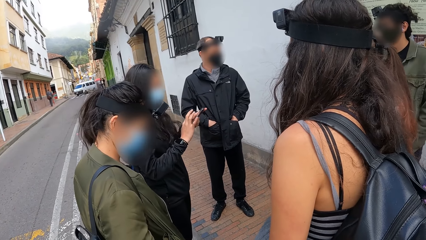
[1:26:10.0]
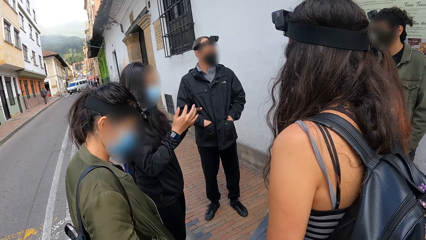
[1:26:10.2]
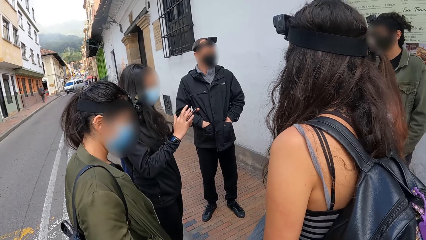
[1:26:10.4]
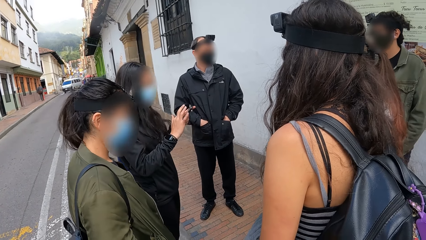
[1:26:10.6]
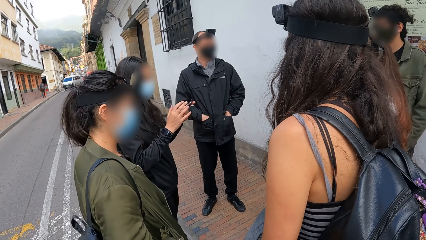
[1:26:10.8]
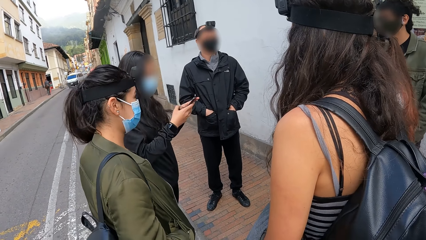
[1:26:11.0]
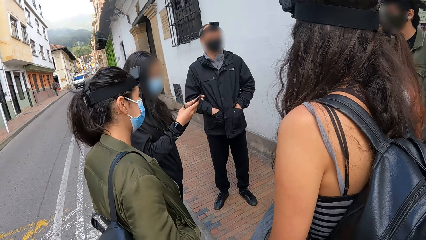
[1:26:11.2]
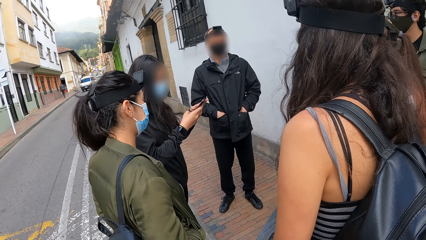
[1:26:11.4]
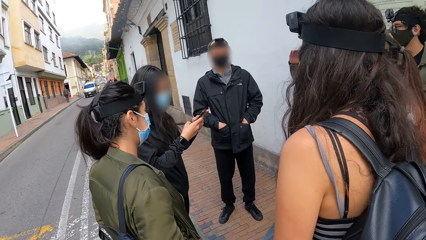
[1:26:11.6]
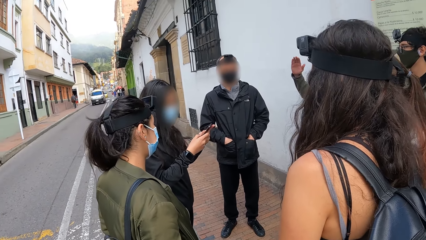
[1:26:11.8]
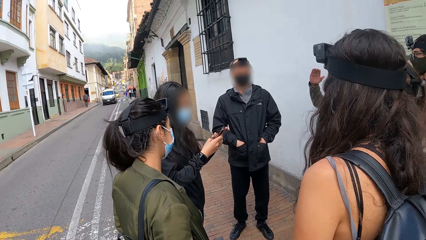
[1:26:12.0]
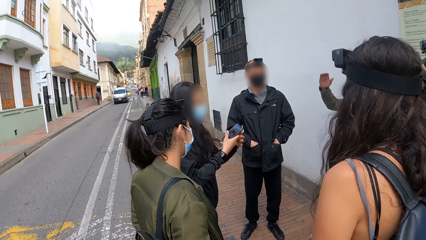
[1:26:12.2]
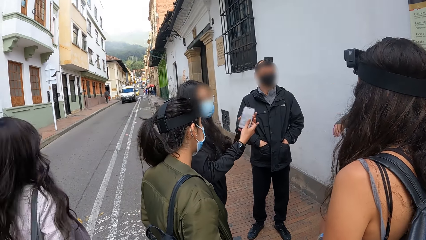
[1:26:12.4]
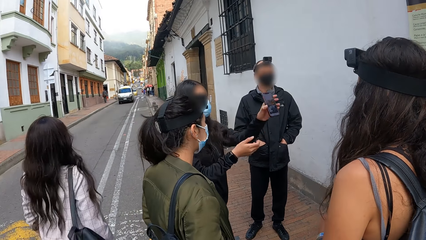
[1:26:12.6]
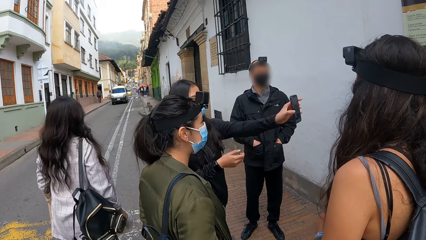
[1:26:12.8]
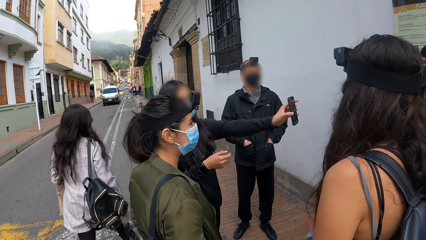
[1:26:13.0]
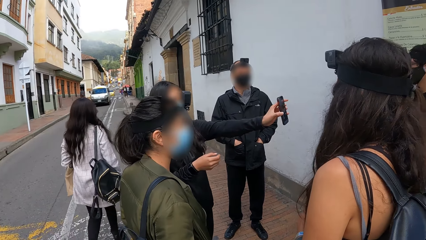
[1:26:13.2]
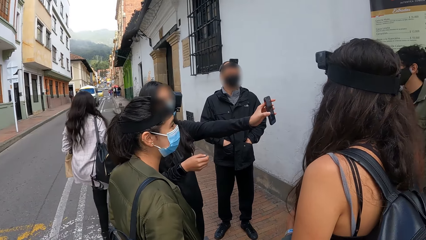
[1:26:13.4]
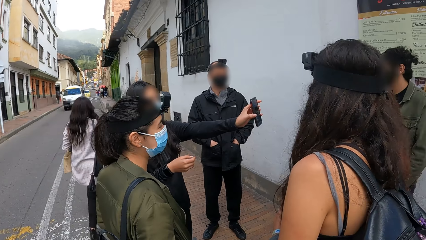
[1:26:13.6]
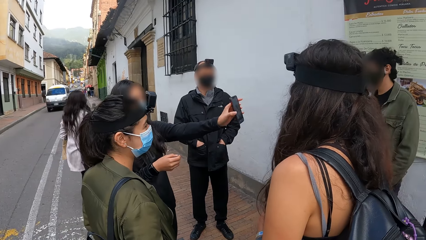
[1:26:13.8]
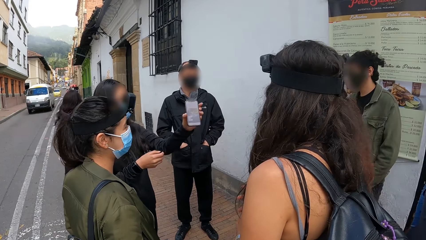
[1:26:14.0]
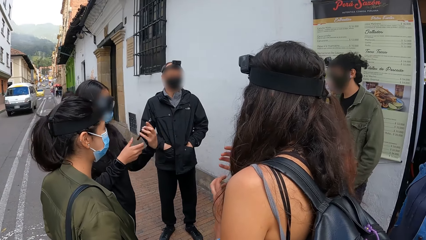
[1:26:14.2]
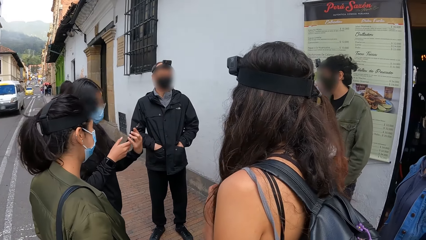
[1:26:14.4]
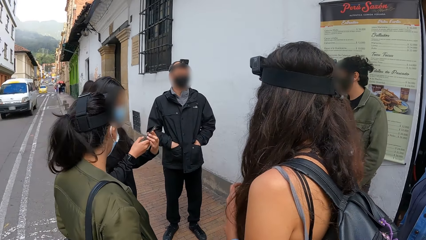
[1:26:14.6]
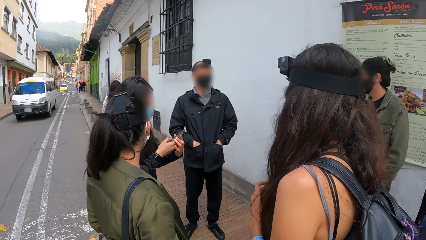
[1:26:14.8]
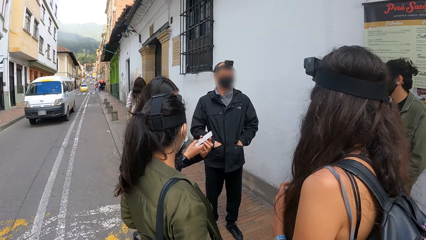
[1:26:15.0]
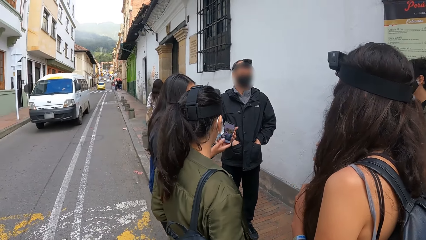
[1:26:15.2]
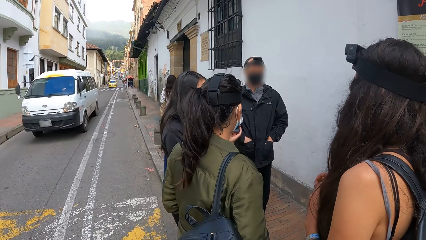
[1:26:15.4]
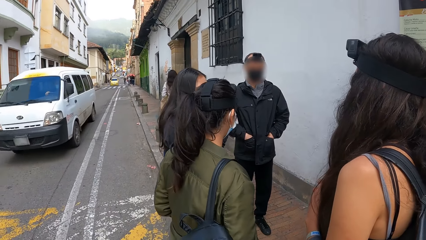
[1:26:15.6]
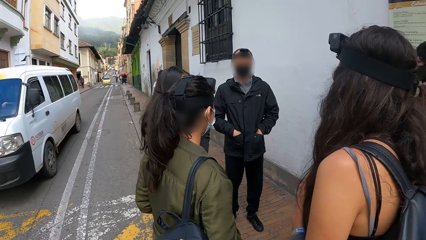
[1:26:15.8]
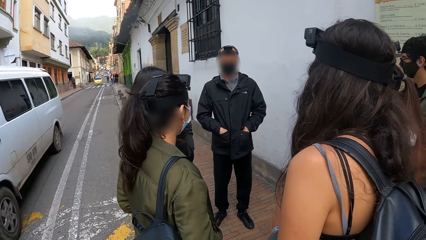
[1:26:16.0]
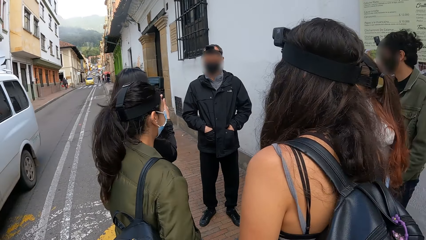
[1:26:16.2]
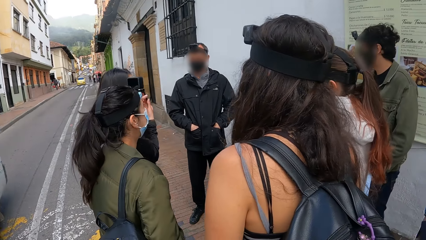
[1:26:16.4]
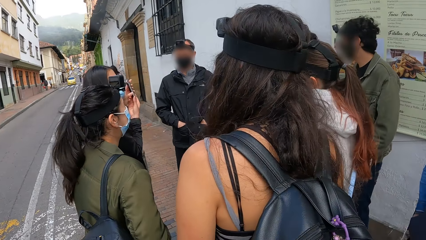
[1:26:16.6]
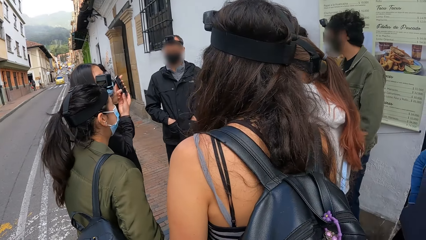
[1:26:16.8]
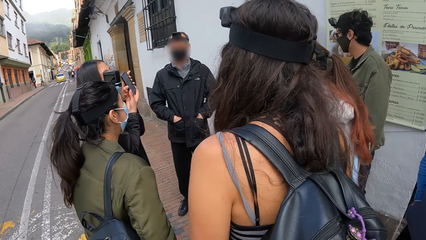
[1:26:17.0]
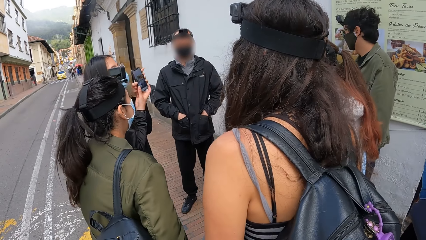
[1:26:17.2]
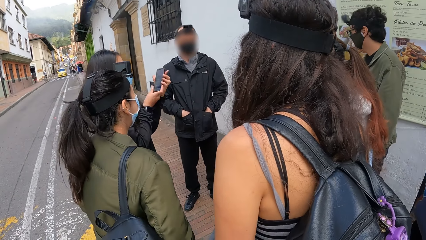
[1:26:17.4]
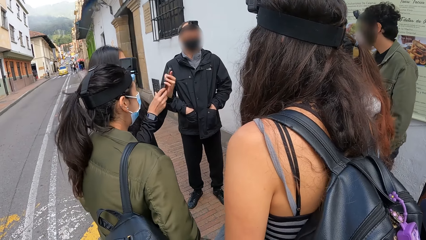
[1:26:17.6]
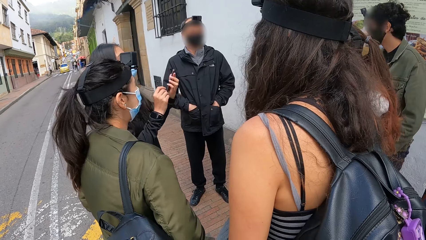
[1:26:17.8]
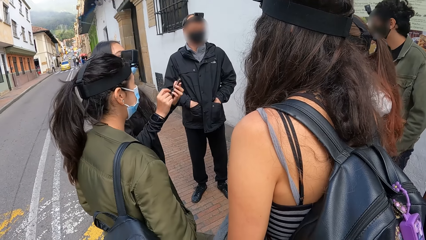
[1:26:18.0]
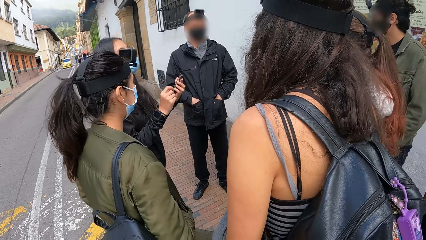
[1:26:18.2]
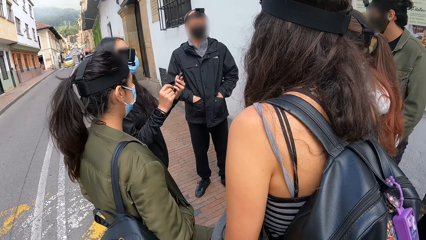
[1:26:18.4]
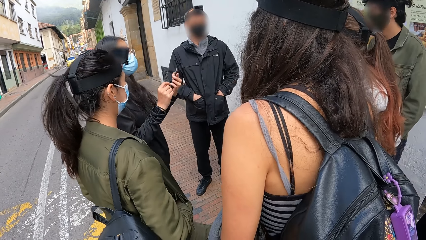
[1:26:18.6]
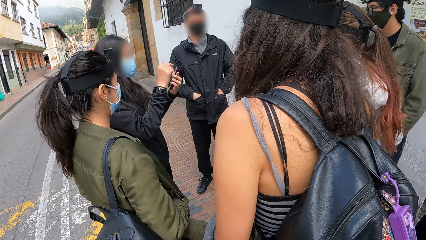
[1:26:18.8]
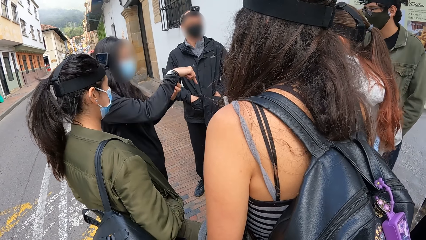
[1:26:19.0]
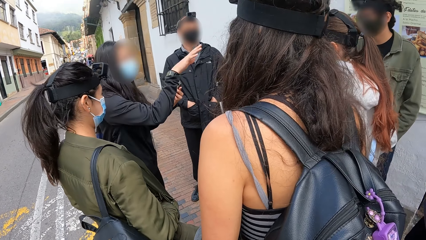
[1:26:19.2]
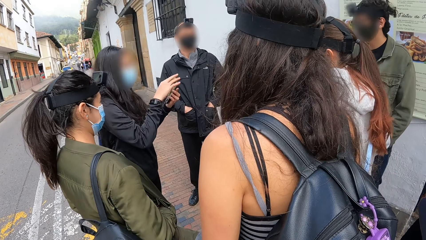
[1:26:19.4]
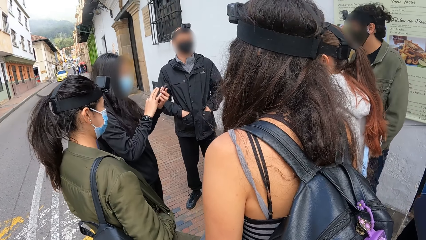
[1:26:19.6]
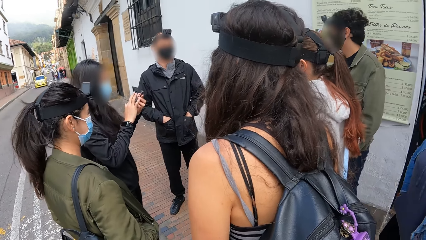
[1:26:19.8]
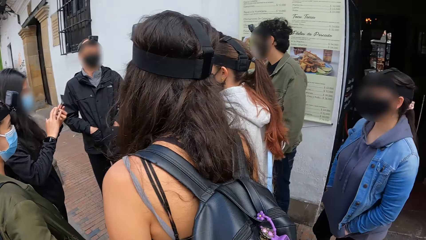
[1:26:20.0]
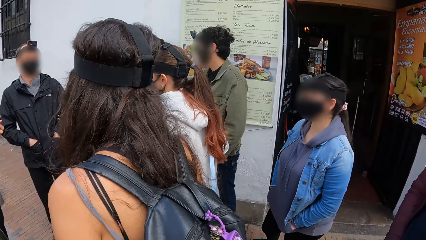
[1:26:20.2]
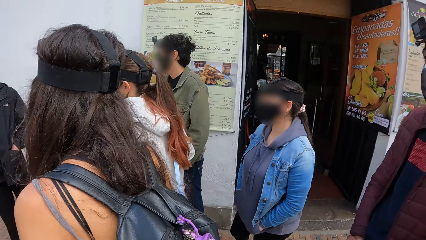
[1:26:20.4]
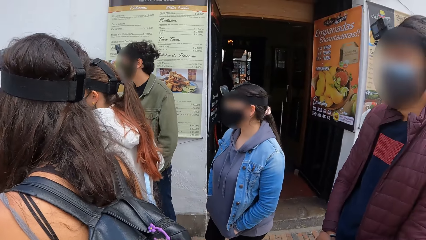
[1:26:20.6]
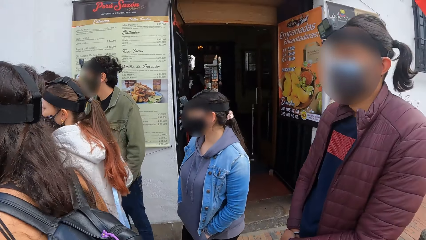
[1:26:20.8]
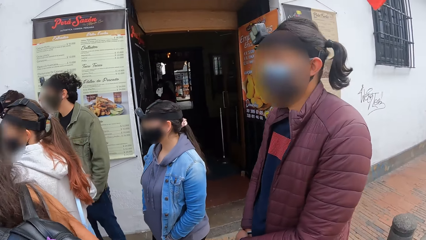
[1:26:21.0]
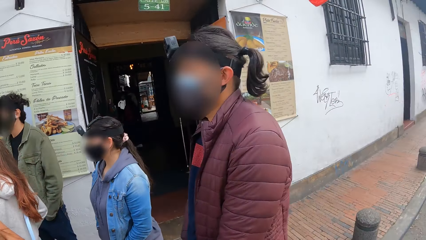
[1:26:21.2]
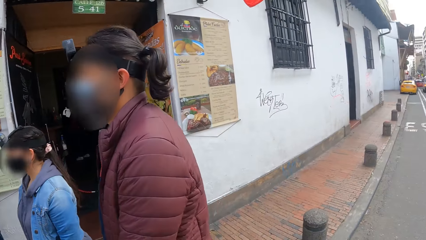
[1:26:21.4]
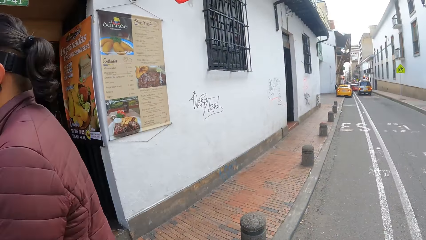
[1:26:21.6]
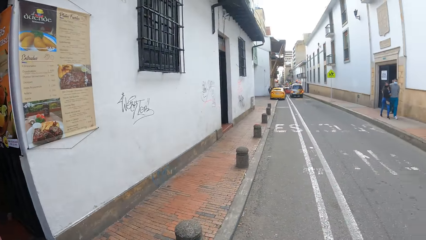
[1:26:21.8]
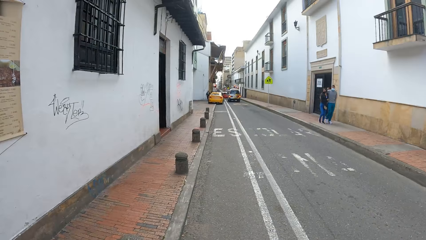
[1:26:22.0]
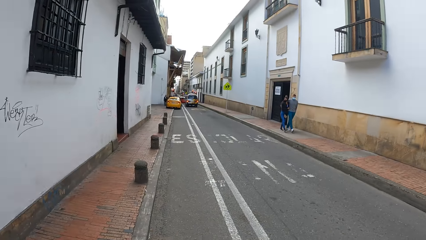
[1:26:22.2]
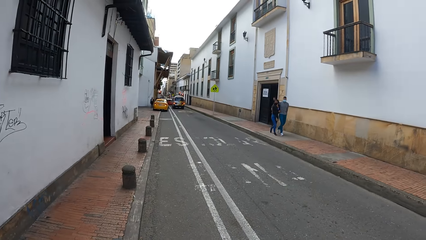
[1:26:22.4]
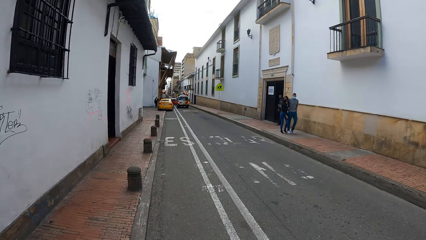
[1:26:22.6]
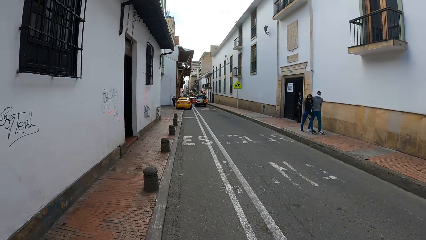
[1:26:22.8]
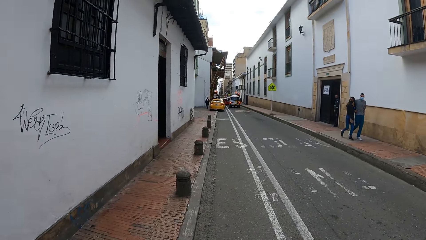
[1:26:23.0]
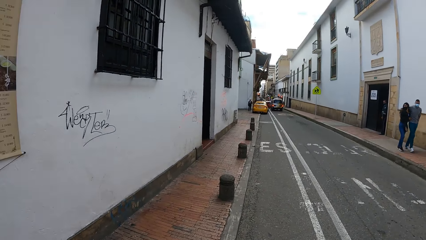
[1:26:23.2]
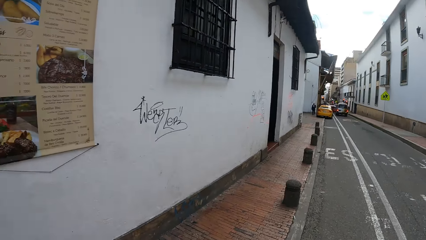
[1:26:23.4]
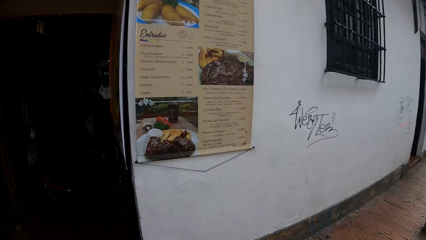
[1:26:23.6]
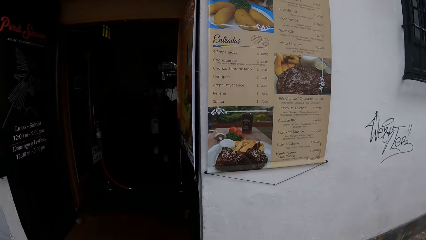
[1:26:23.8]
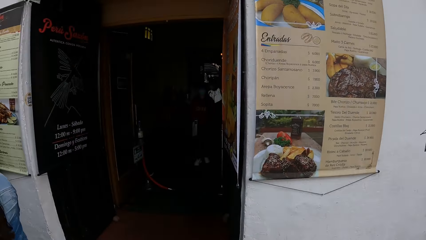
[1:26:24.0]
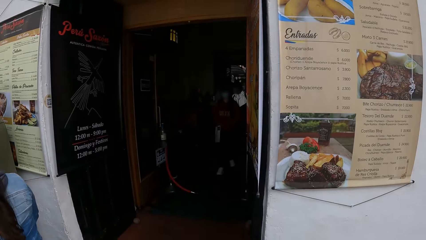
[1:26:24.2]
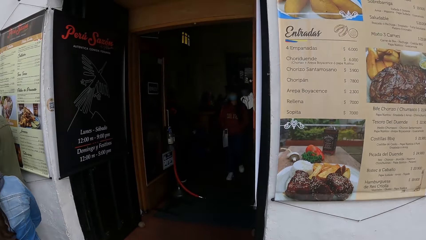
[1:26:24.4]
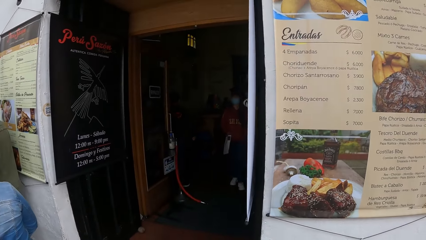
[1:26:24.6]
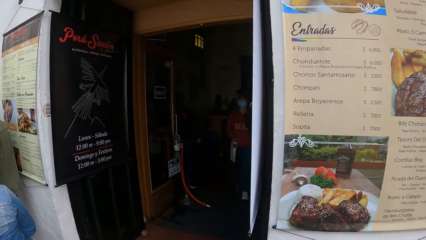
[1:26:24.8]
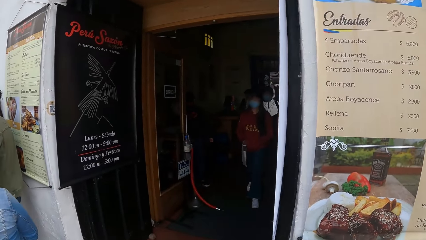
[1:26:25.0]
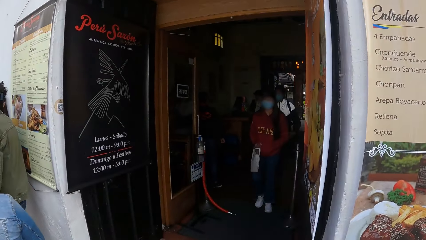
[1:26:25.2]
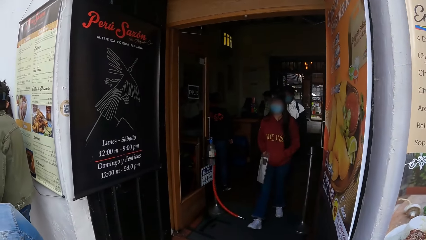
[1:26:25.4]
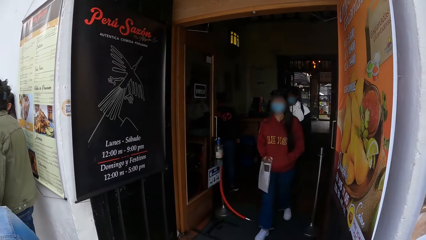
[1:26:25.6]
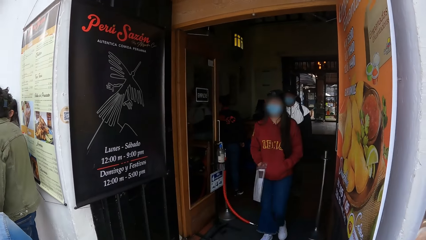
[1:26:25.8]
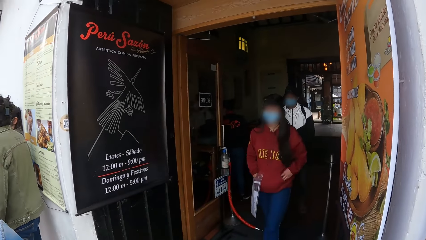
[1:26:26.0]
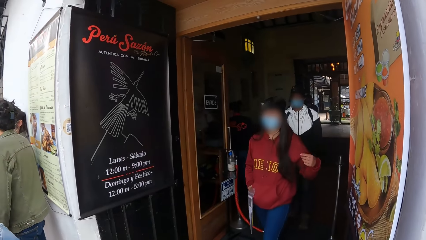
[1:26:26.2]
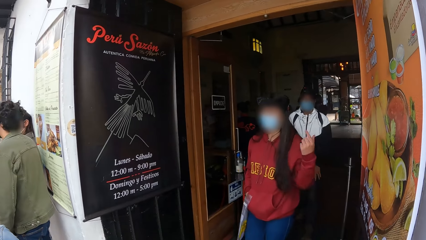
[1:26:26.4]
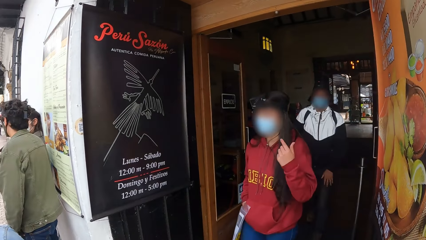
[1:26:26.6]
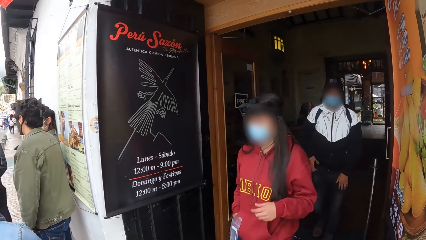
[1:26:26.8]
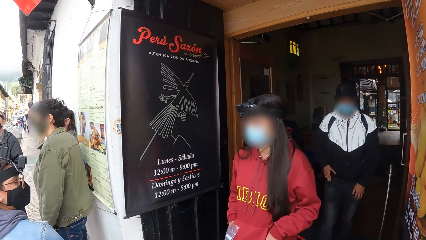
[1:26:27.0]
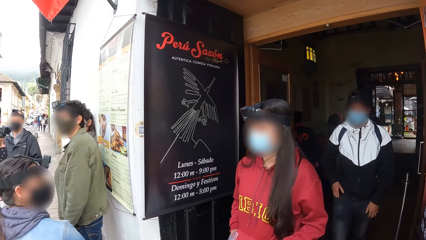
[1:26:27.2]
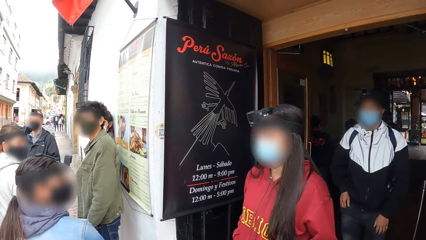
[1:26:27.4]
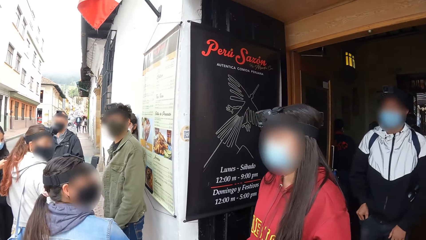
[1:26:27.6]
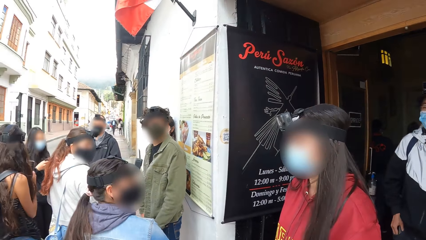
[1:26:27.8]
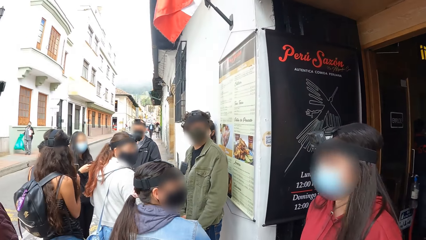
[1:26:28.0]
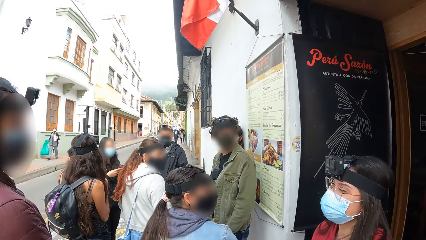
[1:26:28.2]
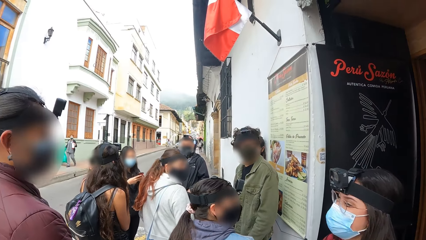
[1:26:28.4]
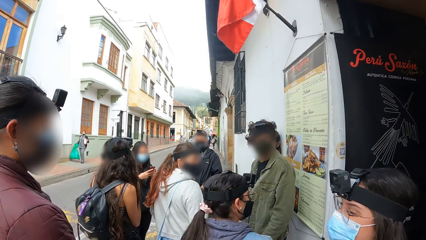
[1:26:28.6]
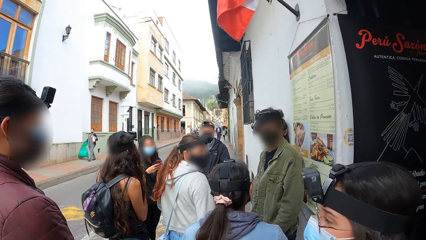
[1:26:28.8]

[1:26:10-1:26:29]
A woman operates a phone in her left hand with her right hand. A man makes hand gestures with his right hand. Another woman walks past the camera wearer. The first woman shows her phone to a group of people. The first woman operates the phone in her left hand with her right hand. She shows her phone to the group of people. A white bus drives past the camera wearer. The first woman makes hand gestures with her right hand. She operates the phone in her left hand with her right hand. The camera wearer looks around an open street. They walk towards the entrance of a restaurant, along the pavement in the open street. Another woman makes hand gestures with her left hand. She walks out of the restaurant. The camera wearer stares at their friends.
